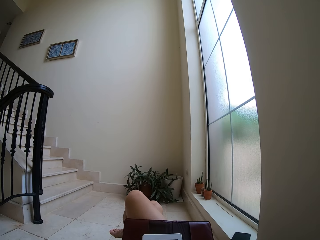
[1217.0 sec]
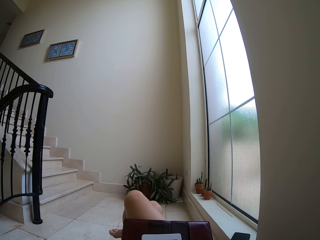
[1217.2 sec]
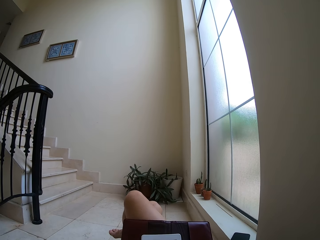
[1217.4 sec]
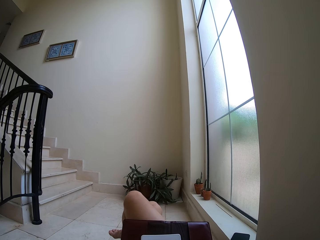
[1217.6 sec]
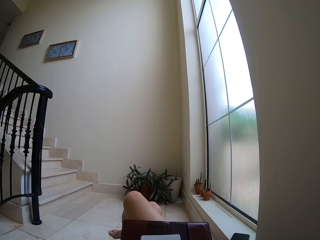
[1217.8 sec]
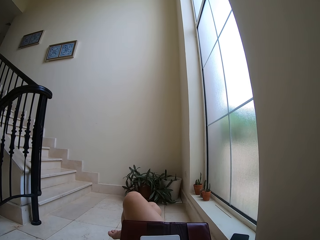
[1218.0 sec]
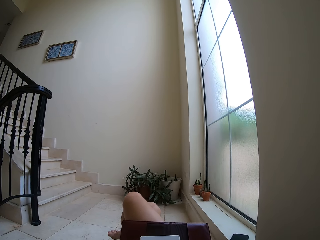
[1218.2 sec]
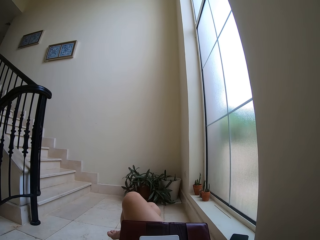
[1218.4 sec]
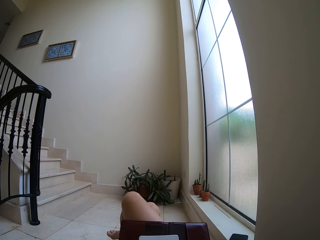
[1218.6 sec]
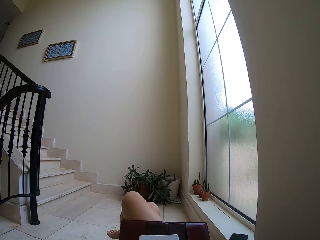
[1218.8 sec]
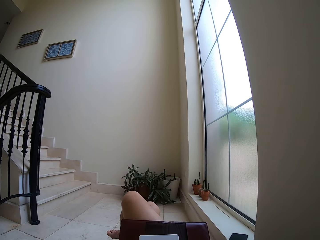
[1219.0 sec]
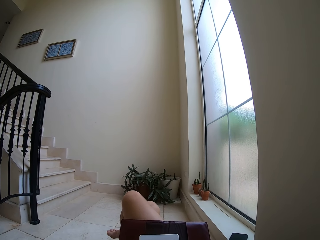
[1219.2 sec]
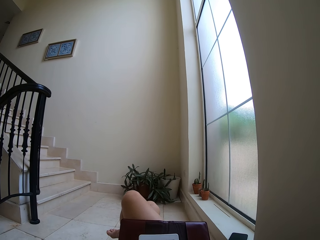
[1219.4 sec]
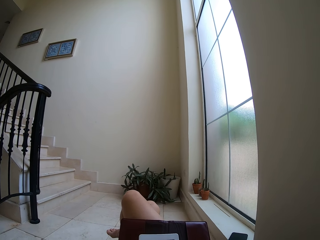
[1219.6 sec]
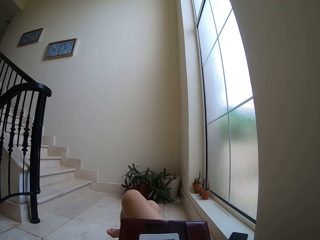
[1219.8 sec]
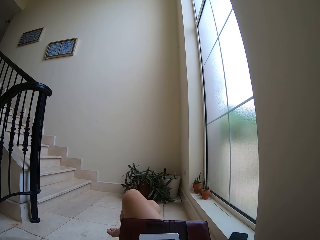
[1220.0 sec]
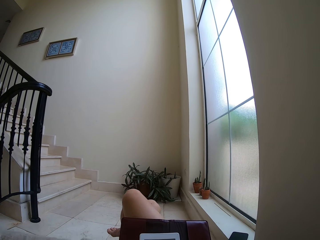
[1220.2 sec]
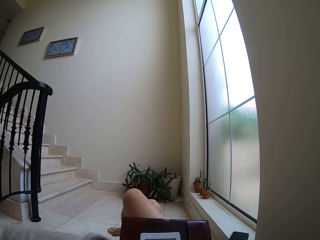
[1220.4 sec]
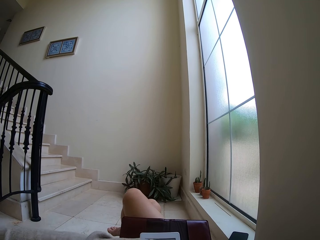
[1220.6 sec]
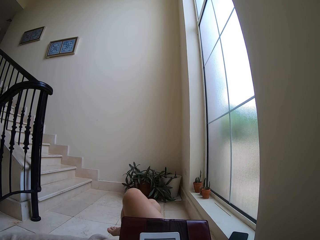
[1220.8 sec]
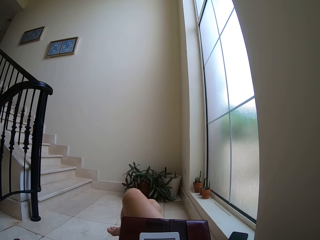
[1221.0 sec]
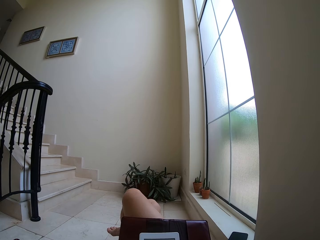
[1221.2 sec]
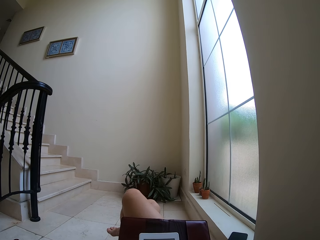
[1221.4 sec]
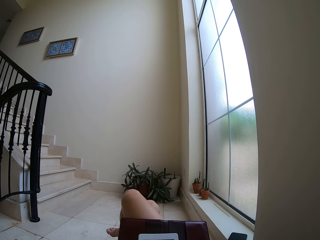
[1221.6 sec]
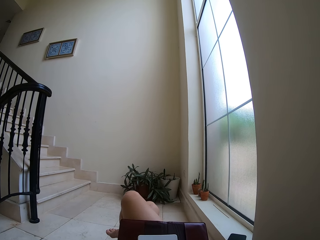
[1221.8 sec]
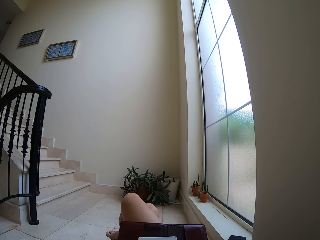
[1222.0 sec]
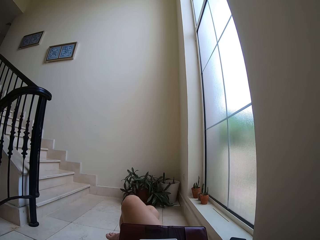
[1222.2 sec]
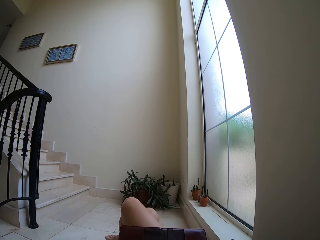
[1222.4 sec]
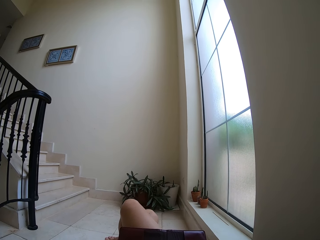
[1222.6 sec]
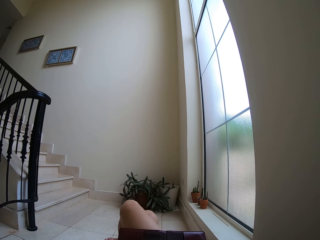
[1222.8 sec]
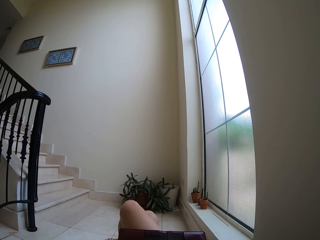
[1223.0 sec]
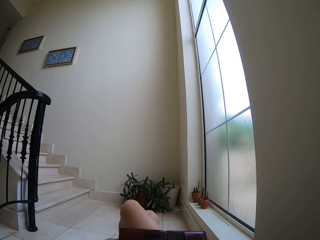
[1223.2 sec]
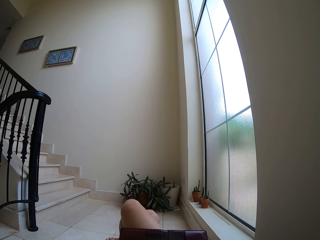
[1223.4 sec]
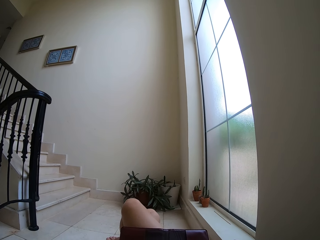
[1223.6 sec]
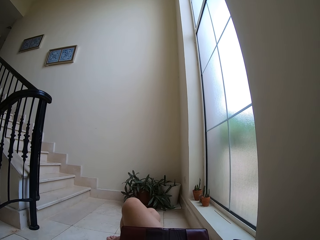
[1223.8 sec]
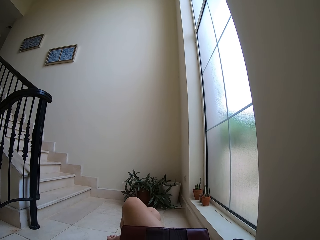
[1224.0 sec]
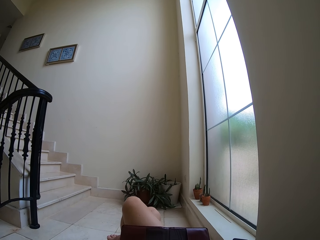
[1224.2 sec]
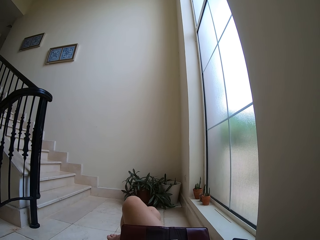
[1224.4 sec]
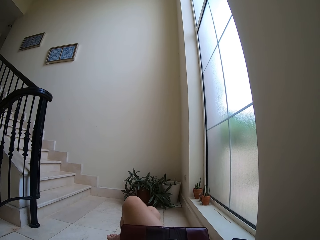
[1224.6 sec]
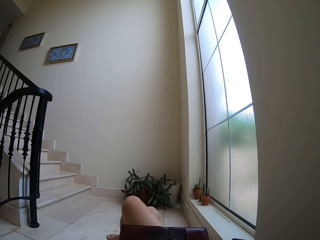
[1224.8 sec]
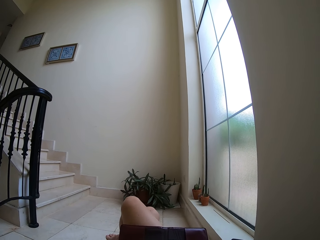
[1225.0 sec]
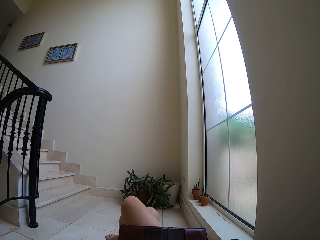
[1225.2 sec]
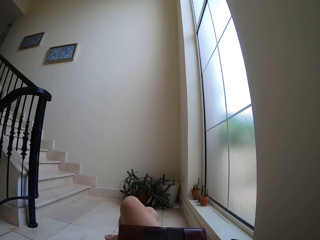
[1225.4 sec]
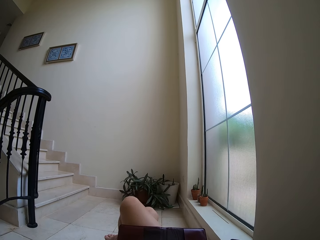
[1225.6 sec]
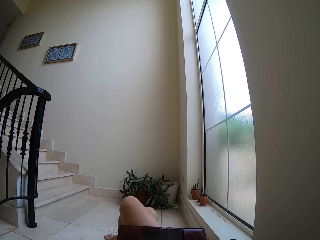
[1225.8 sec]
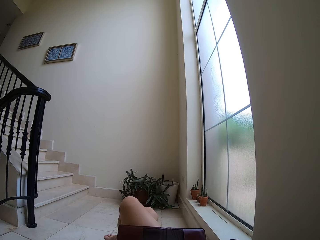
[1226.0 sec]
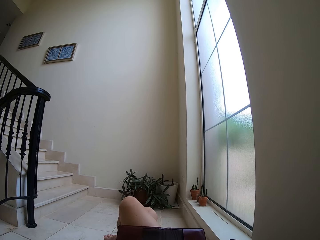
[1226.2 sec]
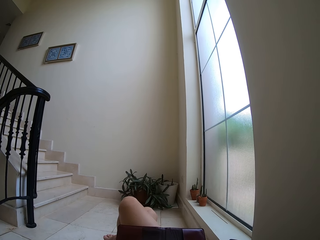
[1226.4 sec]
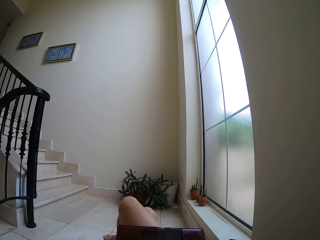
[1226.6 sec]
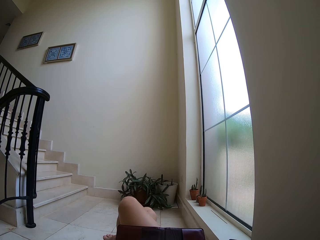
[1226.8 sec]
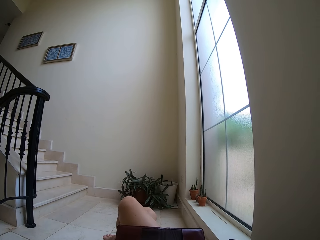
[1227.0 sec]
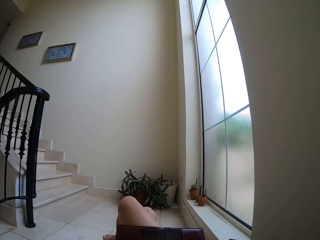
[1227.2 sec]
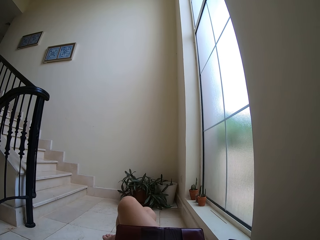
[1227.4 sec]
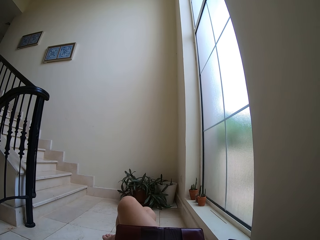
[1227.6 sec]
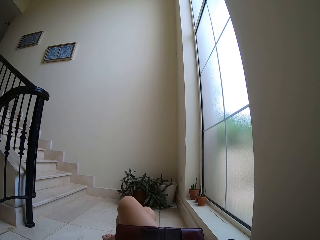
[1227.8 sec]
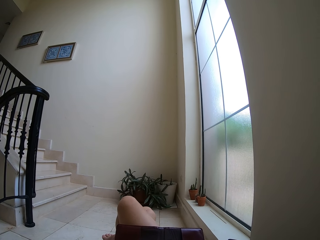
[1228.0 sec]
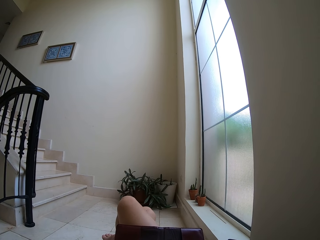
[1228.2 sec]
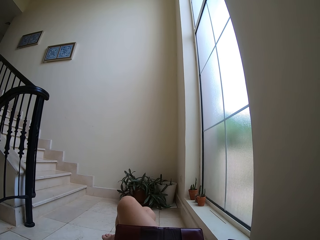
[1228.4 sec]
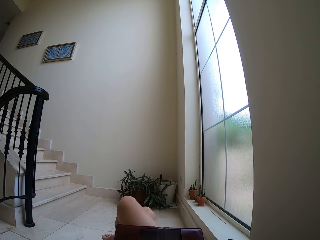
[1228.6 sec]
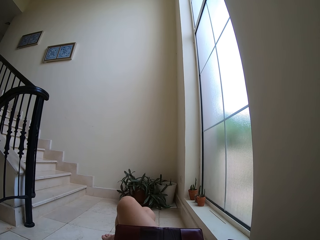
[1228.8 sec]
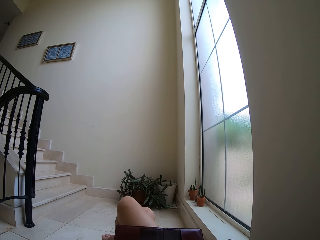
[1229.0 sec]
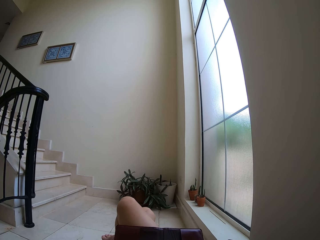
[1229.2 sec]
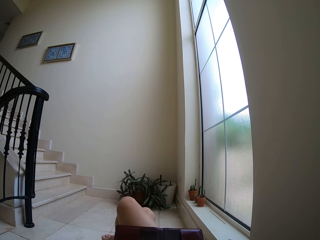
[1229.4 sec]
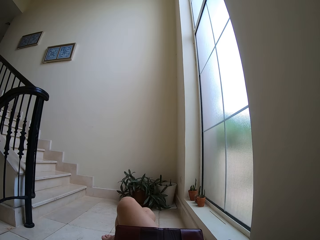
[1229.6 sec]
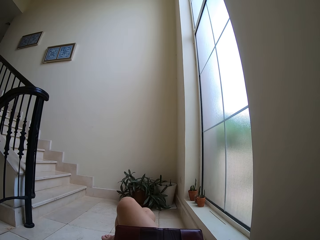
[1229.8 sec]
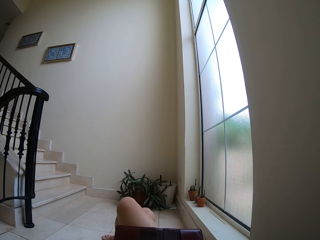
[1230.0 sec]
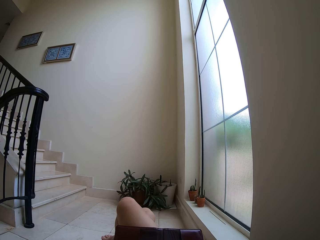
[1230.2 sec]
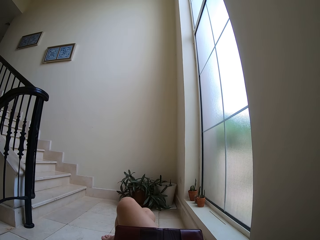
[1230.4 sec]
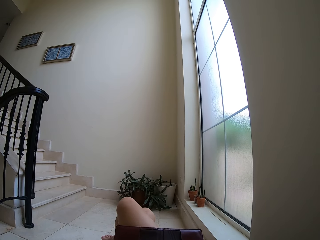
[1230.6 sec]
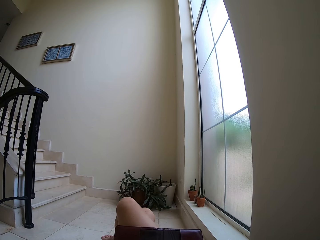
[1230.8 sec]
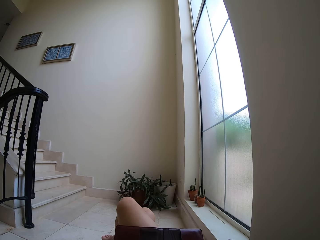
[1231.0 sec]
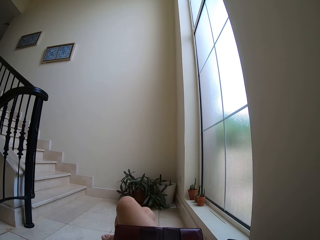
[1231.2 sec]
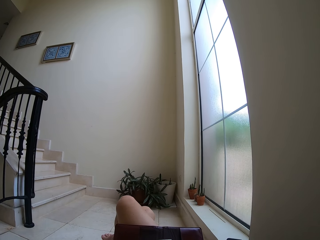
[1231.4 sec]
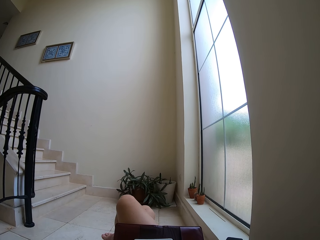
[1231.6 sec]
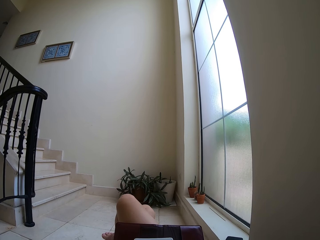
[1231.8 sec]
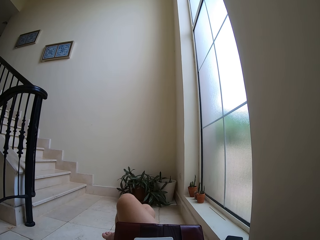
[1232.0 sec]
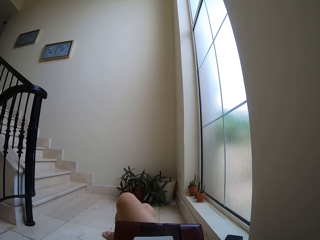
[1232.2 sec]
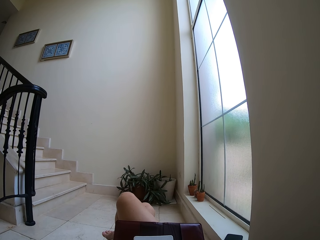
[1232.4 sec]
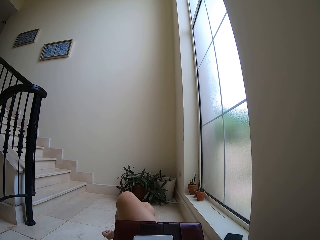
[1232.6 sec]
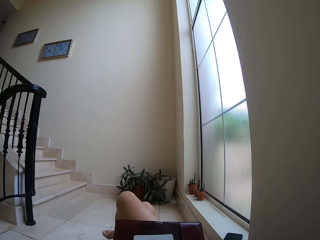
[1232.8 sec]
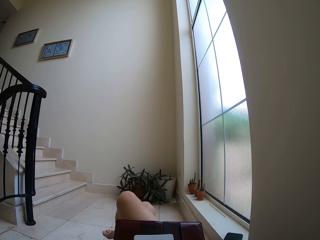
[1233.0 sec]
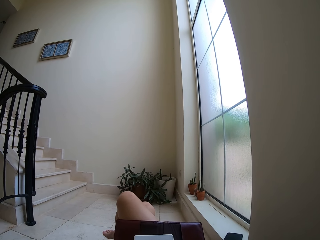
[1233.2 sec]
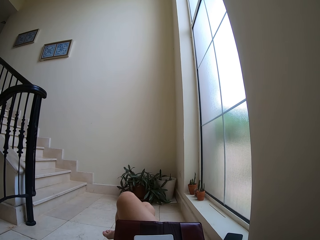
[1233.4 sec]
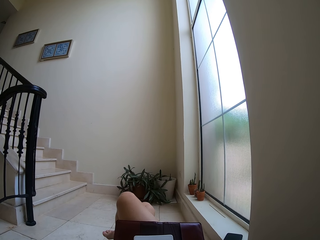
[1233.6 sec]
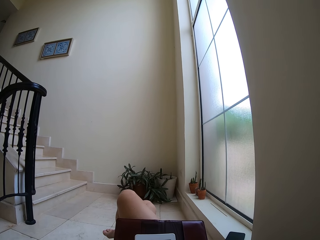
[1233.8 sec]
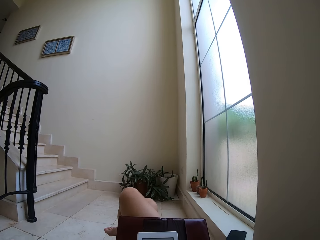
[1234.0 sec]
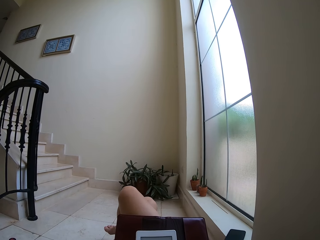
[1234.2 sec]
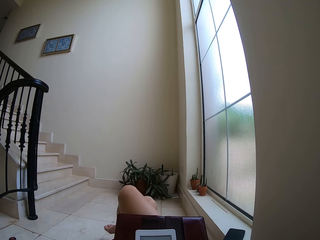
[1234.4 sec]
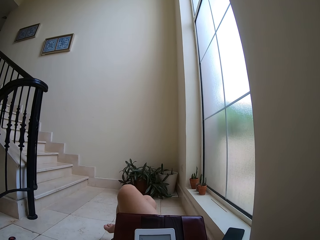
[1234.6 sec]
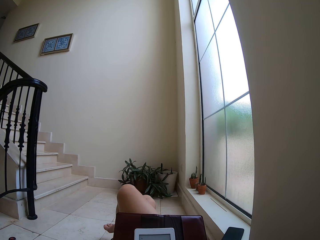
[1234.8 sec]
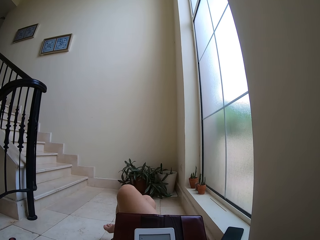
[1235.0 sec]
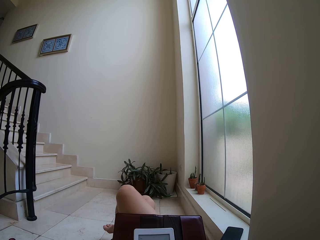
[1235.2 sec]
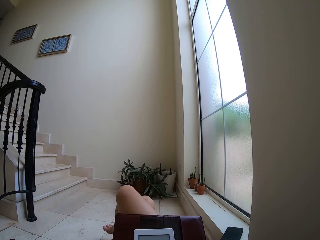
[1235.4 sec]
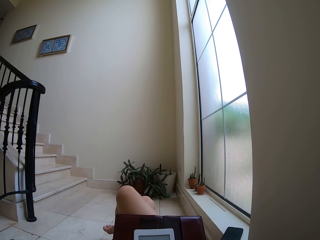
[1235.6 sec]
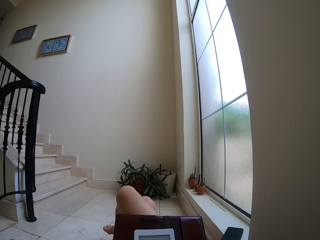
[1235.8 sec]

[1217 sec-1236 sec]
The camera wearer opens a bottle. They drink a juice. They sip a drink from the bottle.

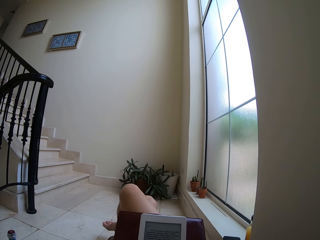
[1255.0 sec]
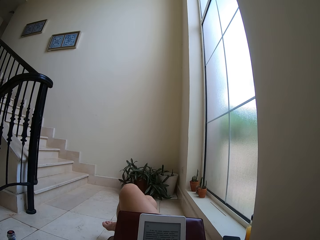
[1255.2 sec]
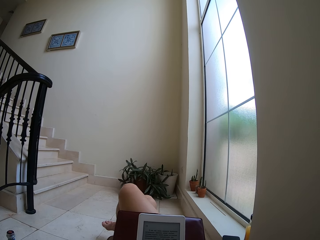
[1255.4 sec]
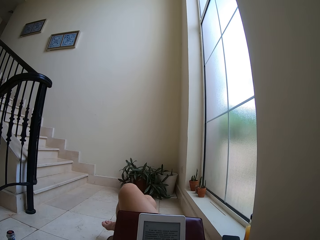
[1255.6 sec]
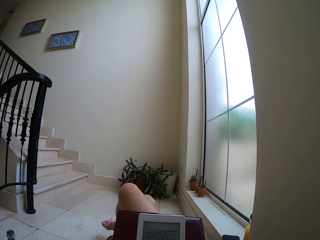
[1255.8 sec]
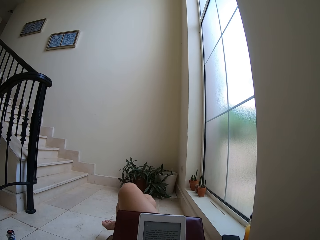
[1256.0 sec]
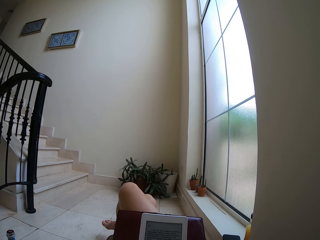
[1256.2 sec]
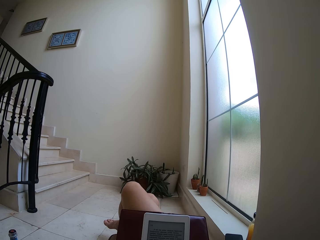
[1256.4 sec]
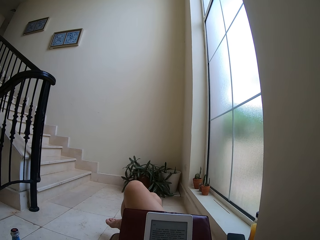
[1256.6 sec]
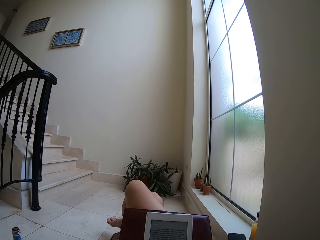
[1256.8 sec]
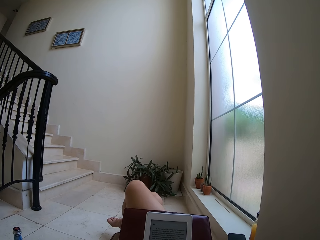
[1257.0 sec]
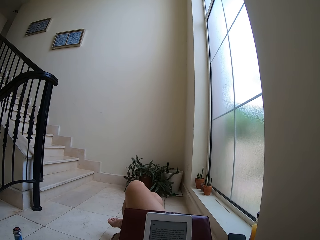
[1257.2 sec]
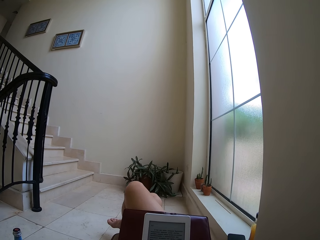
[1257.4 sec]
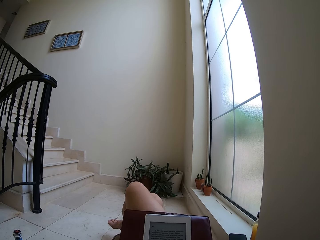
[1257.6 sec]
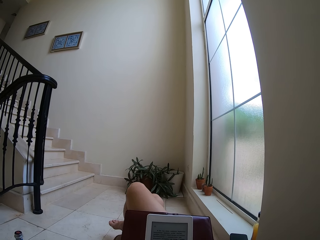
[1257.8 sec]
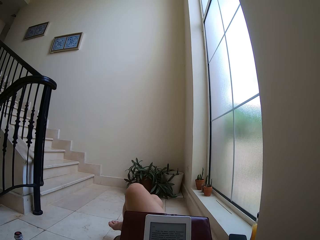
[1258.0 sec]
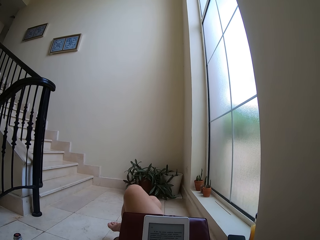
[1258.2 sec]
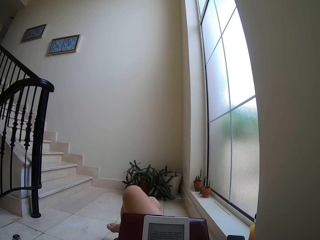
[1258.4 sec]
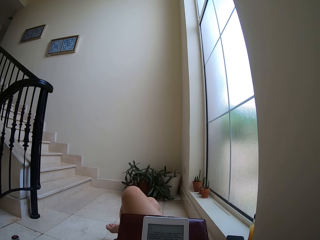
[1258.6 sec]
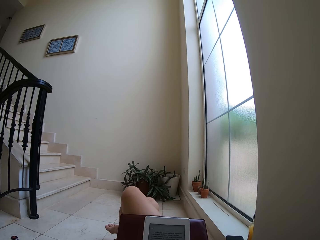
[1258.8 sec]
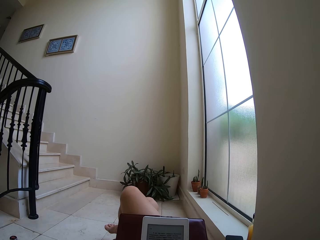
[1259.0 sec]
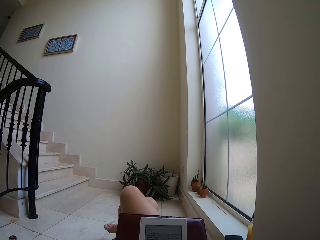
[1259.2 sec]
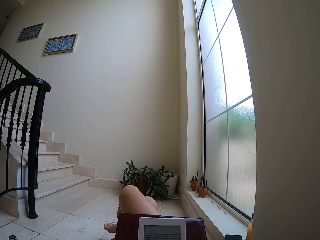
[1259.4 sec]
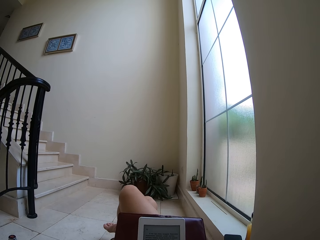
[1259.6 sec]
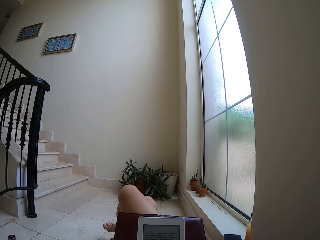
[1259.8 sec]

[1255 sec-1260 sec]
The camera wearer stares at the tablet.
